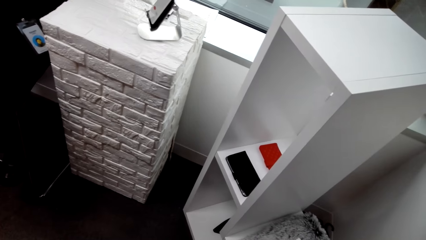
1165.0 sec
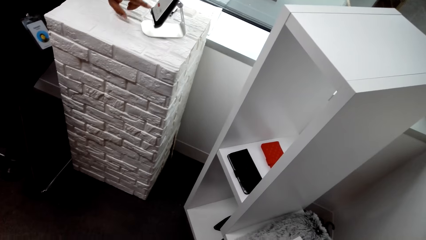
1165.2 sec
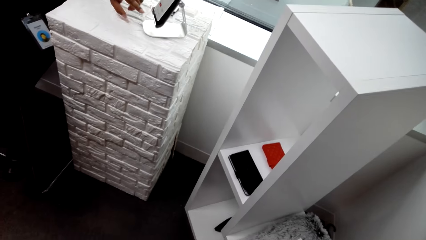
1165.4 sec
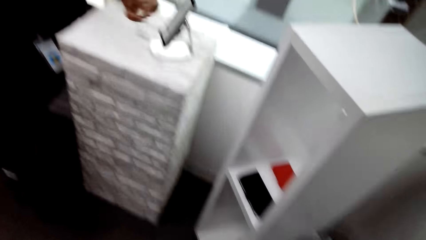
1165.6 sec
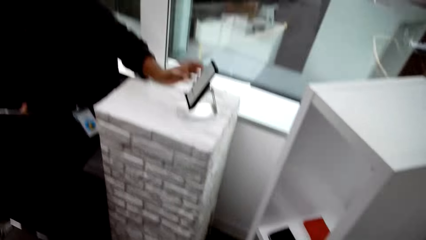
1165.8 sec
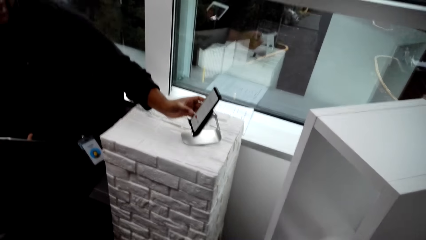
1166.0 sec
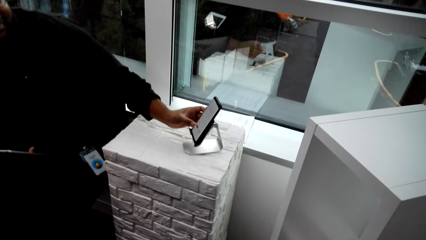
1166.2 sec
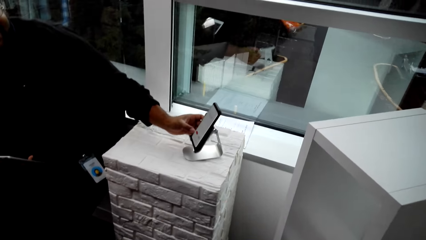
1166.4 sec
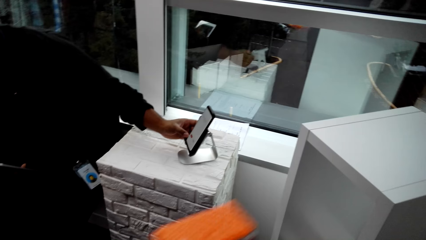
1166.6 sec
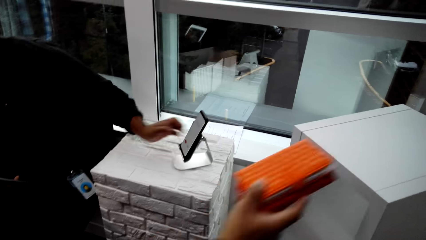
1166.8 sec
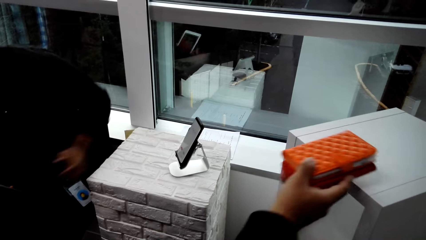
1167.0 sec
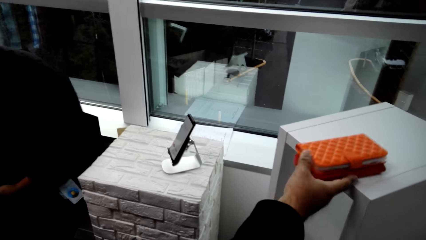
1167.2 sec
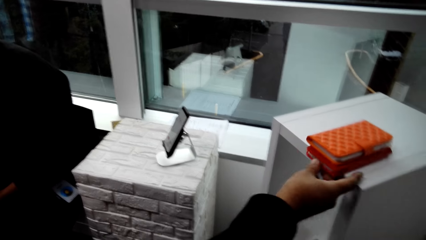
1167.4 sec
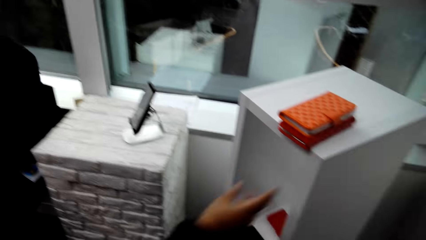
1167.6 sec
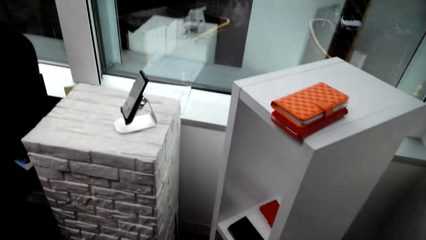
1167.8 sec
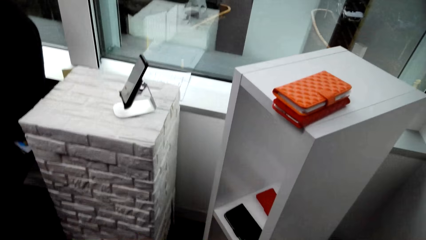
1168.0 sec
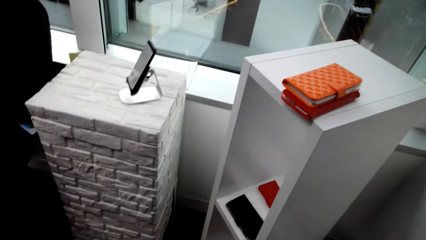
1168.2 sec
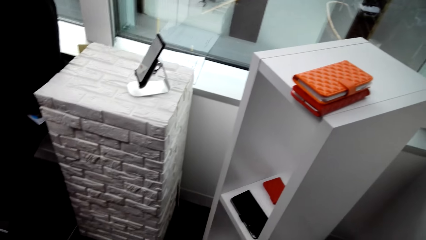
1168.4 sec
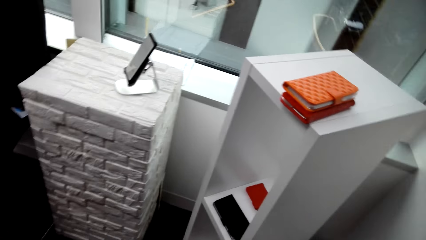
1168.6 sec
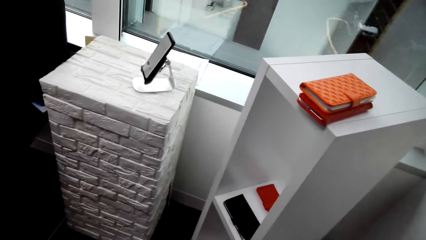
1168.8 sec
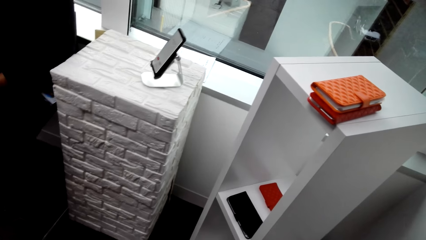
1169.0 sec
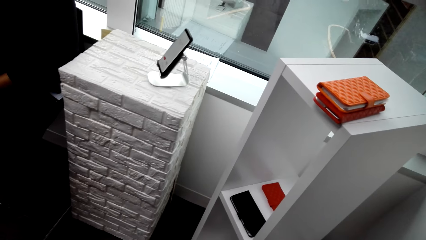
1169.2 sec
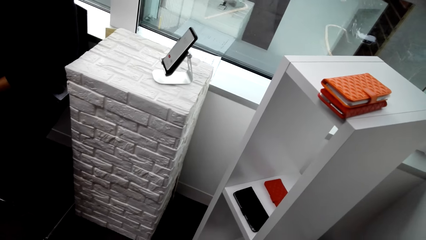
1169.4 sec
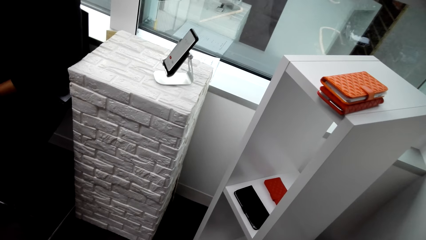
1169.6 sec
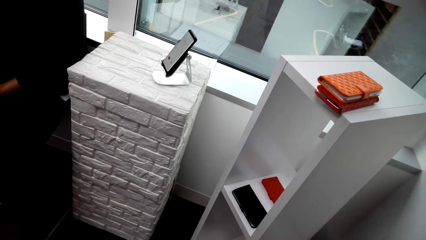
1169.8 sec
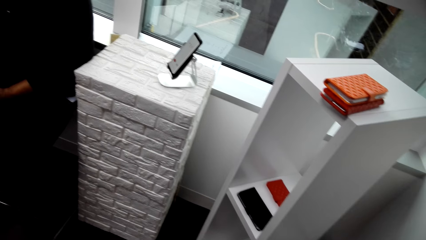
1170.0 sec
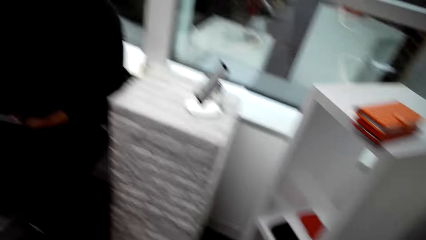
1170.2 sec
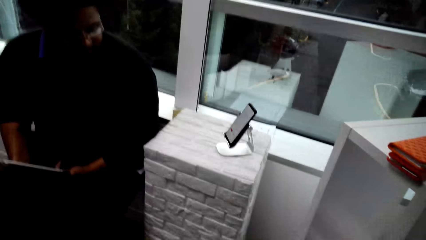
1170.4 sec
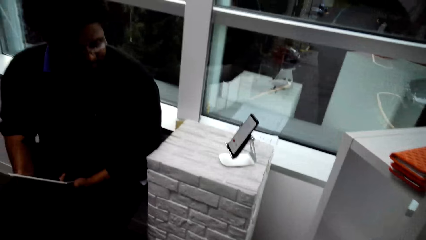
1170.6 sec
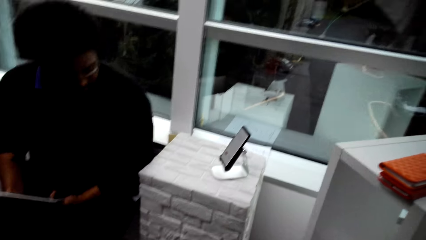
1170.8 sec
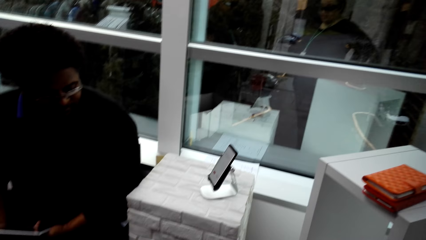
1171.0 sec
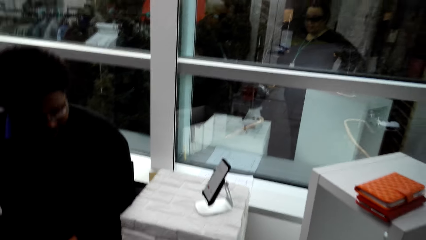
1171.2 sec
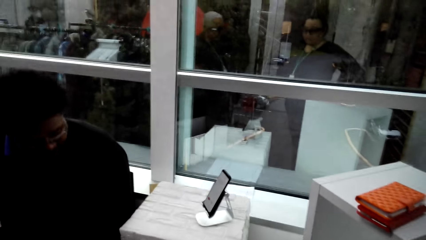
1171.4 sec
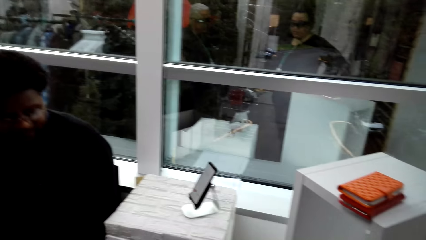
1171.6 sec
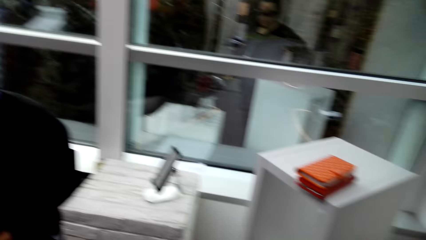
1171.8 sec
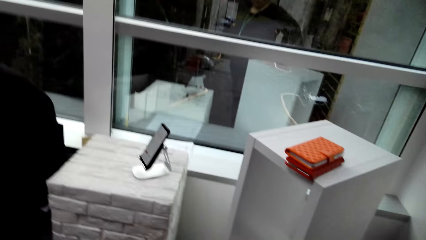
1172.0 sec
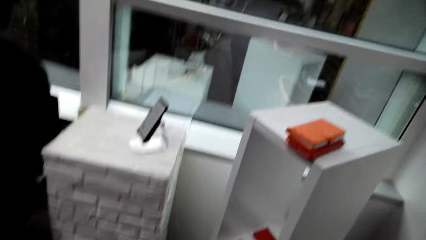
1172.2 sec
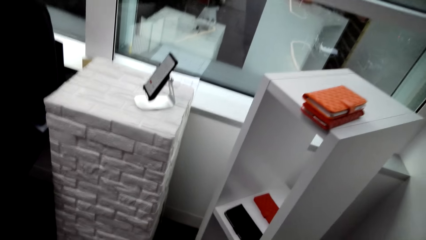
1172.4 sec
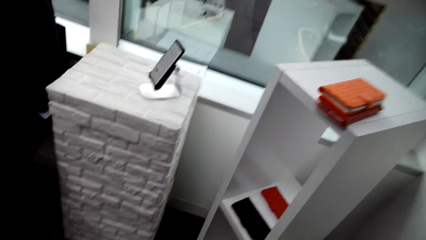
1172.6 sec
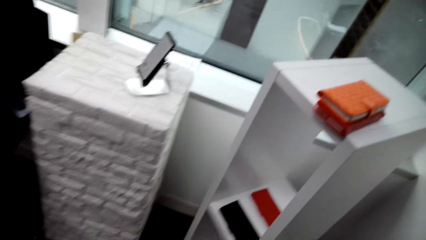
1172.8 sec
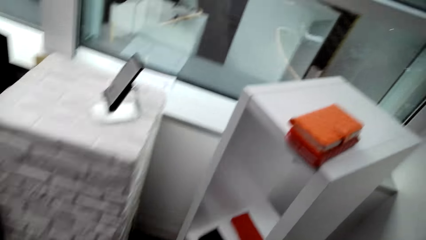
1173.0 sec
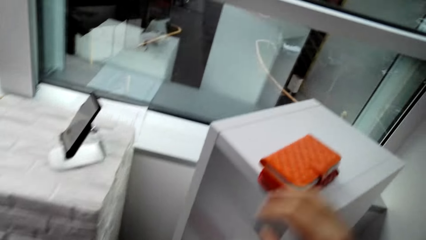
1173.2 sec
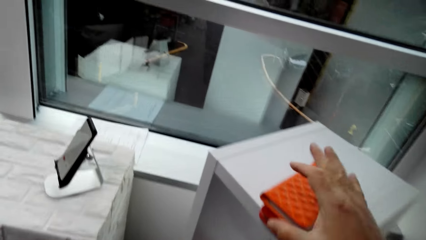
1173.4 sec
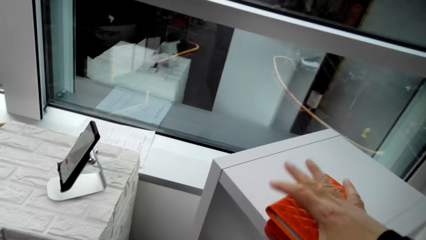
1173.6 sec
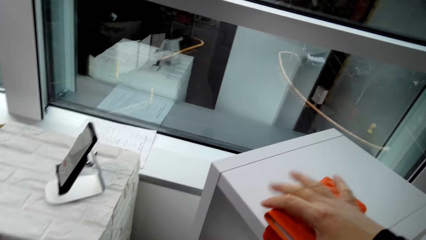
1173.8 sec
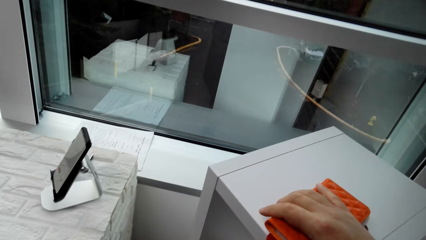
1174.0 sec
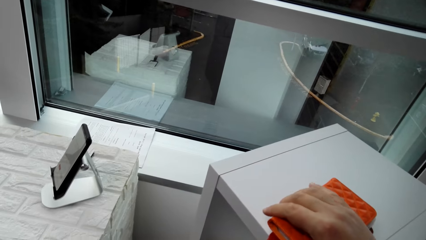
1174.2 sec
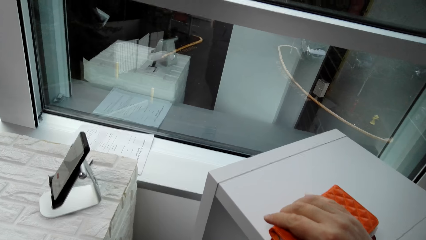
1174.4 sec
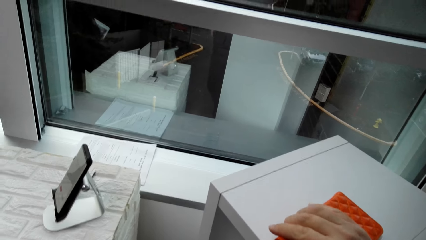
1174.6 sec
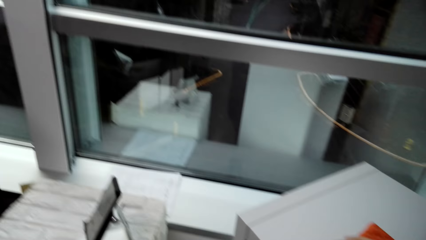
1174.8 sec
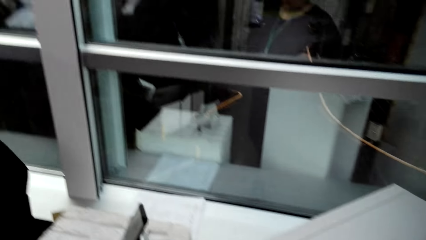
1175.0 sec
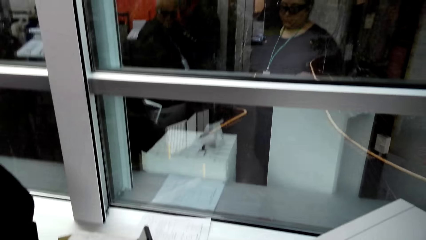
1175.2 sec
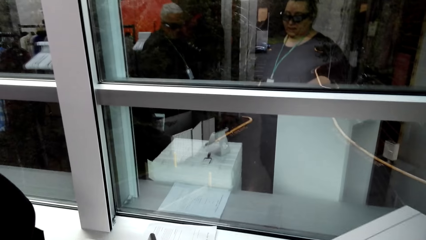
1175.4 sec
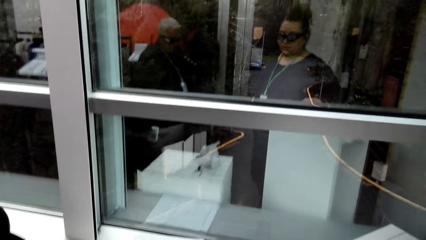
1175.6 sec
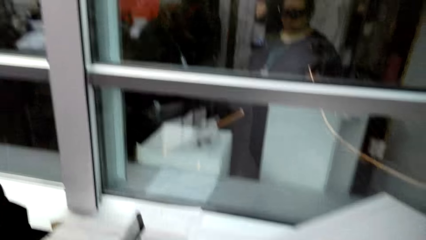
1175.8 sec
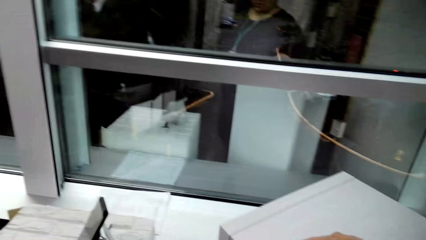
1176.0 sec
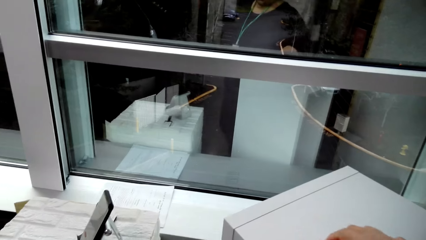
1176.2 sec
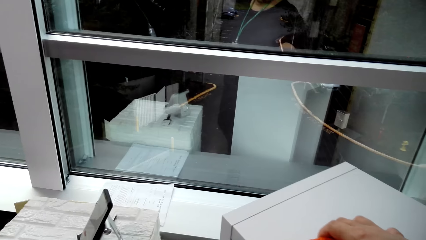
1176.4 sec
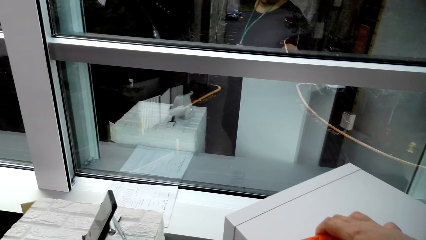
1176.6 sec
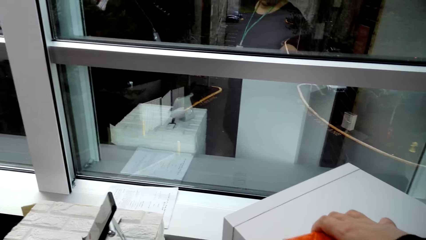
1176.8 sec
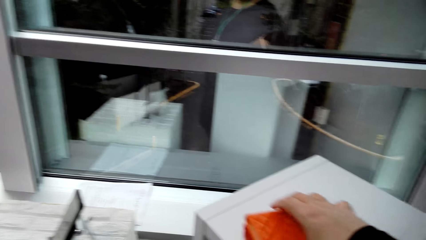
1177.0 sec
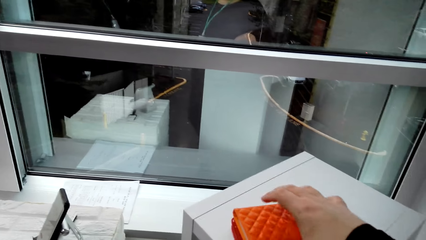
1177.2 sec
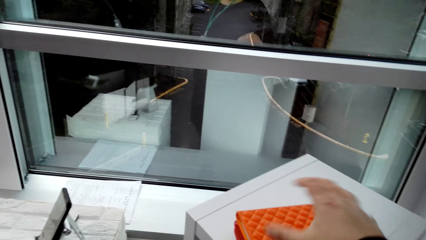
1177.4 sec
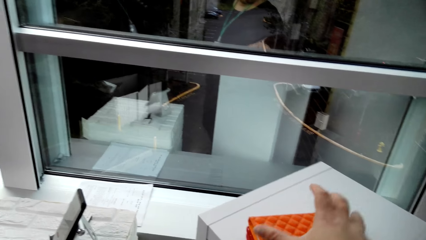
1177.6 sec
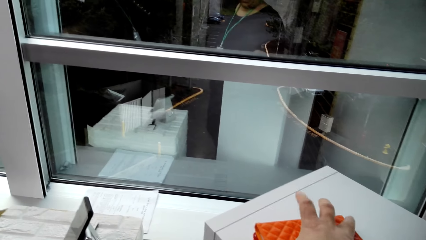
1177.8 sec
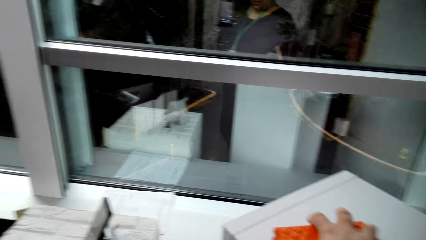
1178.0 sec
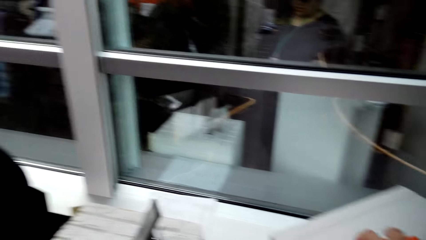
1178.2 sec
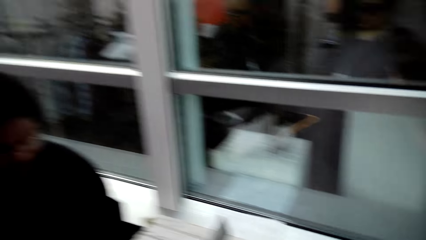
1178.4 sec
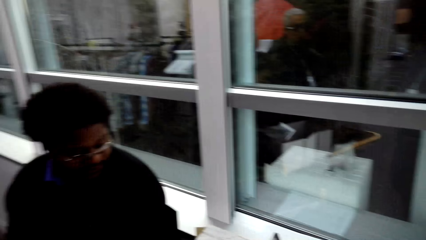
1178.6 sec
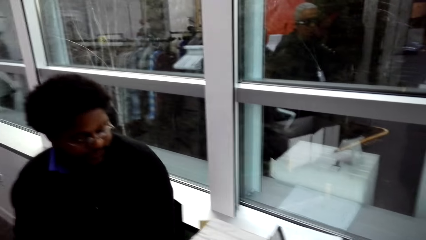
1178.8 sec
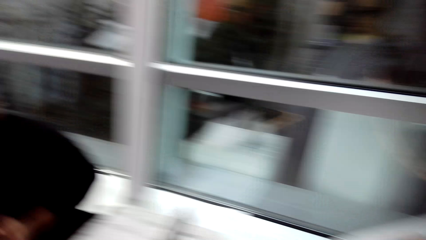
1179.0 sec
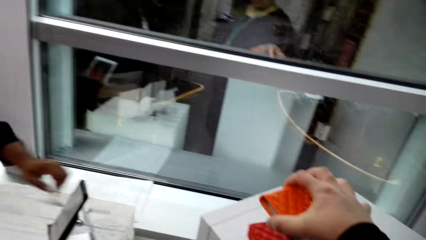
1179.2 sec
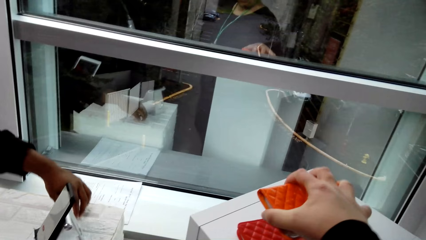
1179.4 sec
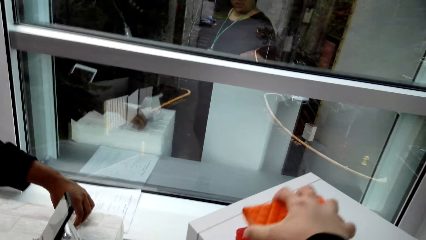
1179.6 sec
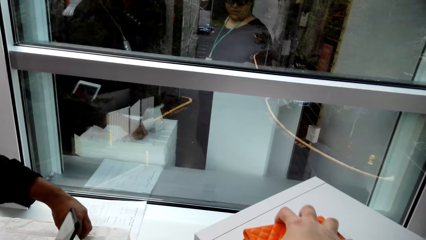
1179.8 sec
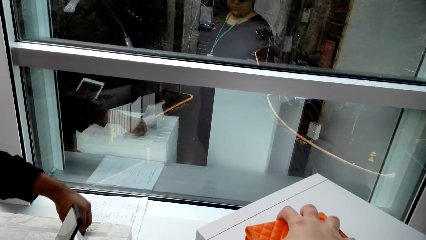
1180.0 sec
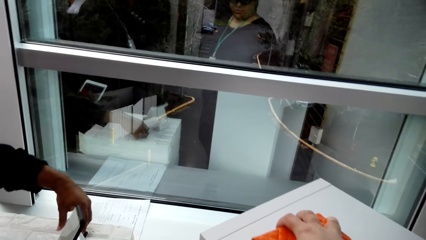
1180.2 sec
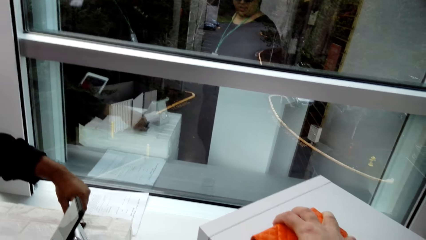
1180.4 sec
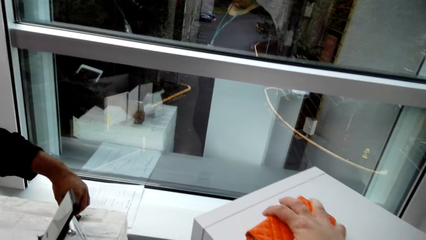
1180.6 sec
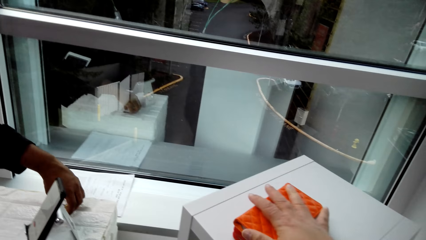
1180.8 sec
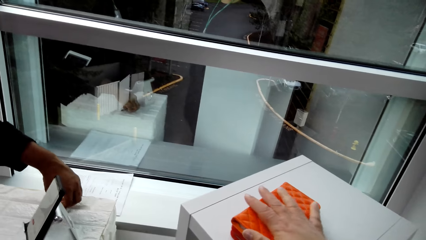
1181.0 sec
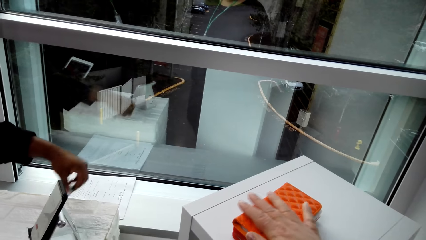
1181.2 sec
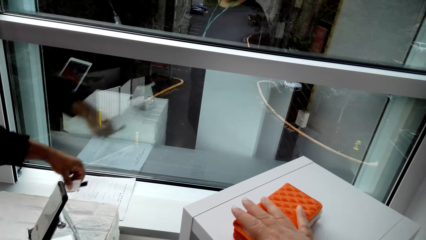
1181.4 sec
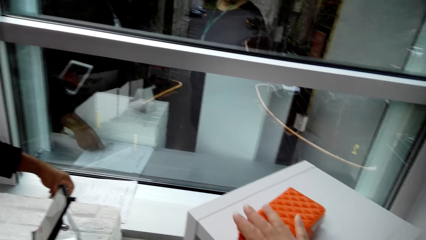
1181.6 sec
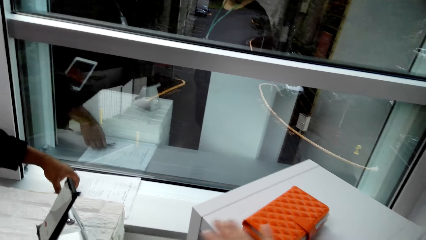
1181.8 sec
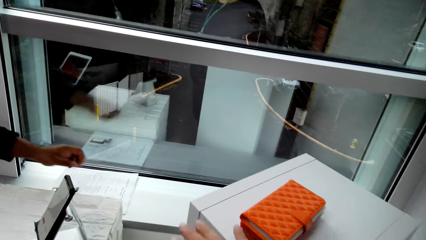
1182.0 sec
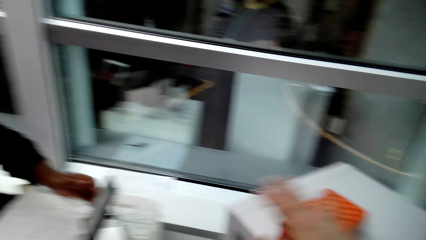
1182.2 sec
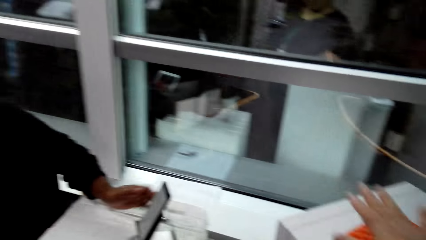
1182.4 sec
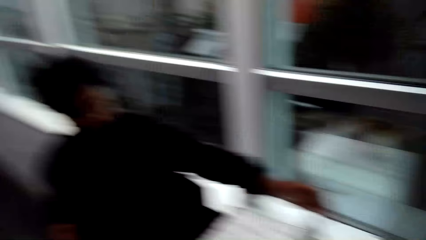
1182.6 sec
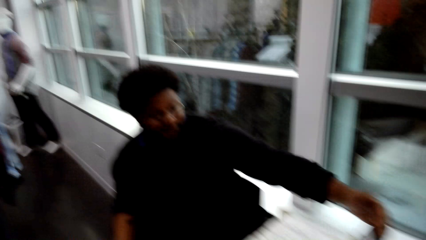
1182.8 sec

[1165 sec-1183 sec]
The camera wearer holds a pouch with the right hand in the store. They place the pouch on the stand. A man holds a tablet with the left hand. The camera wearer holds the pouch with the right hand on the stand. They touch the pouch with the right hand on the stand. They stand in the clothing store. They hold the pouch with the right hand on the stand. The man sits on a chair in the clothing store. The camera wearer holds the pouch with the right hand on the stand. The man places something on the table.
